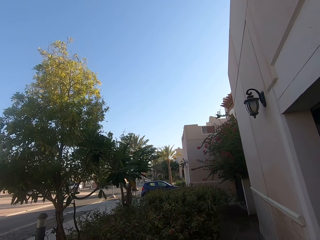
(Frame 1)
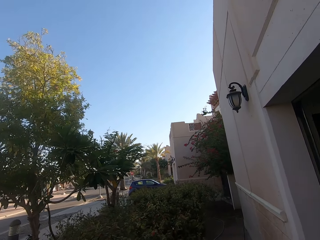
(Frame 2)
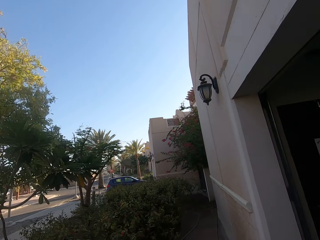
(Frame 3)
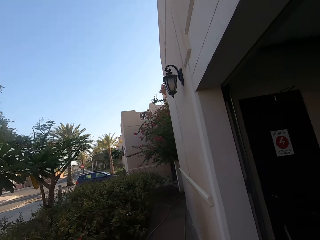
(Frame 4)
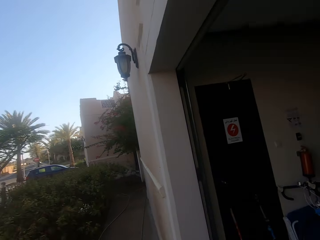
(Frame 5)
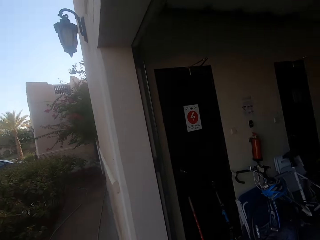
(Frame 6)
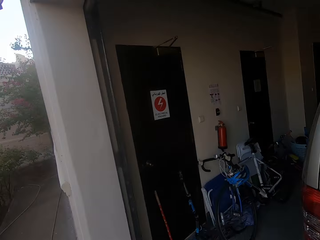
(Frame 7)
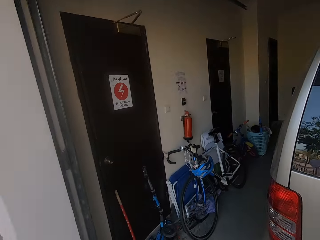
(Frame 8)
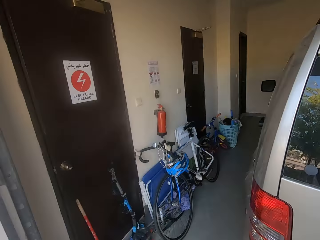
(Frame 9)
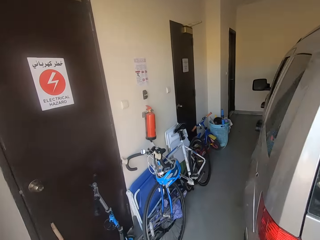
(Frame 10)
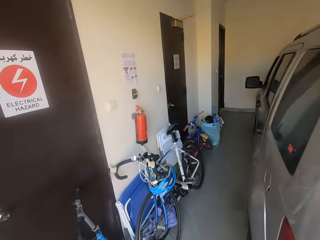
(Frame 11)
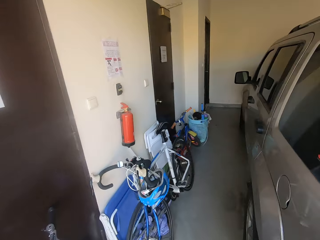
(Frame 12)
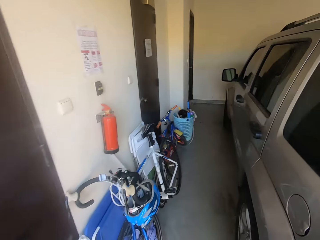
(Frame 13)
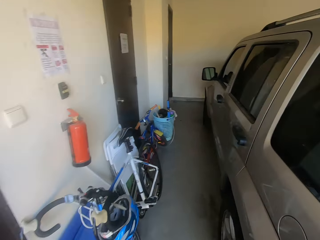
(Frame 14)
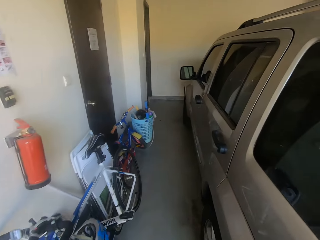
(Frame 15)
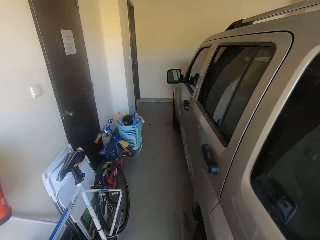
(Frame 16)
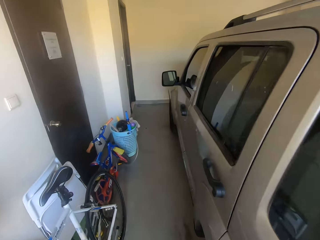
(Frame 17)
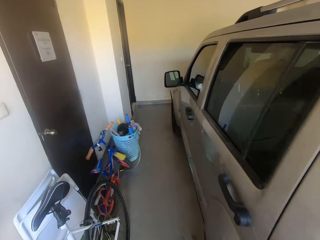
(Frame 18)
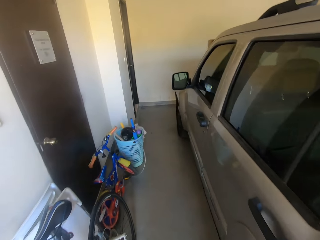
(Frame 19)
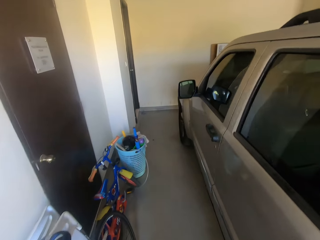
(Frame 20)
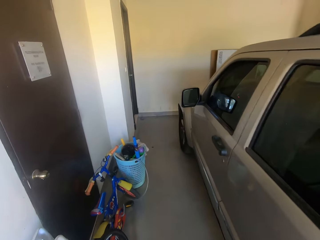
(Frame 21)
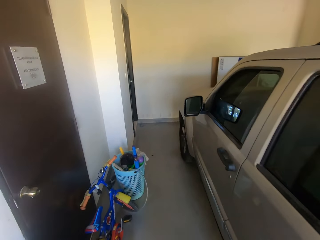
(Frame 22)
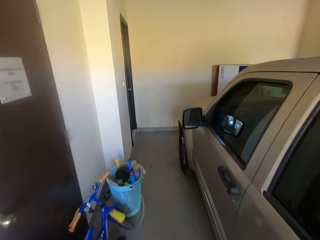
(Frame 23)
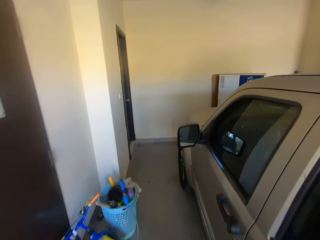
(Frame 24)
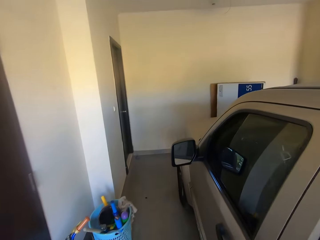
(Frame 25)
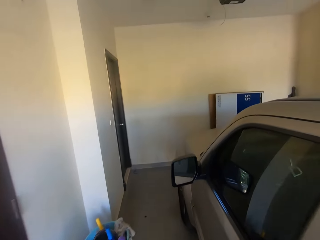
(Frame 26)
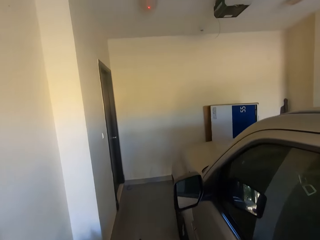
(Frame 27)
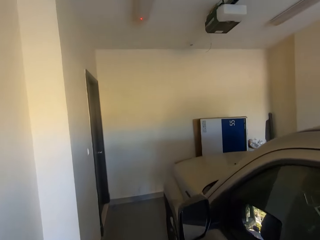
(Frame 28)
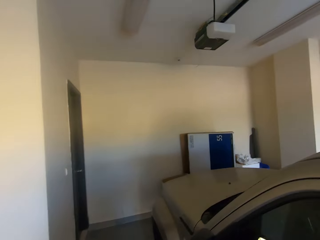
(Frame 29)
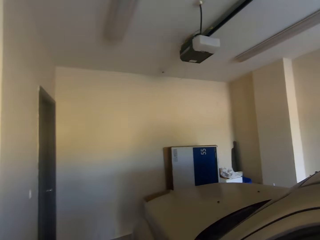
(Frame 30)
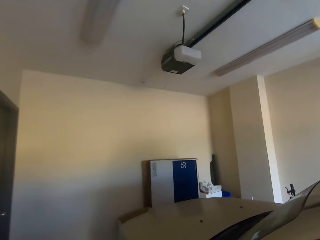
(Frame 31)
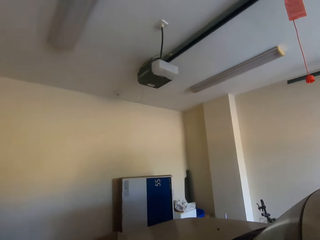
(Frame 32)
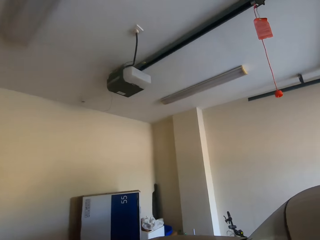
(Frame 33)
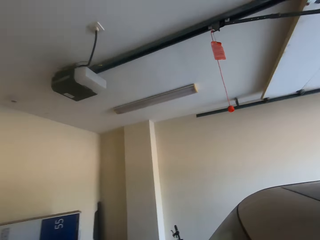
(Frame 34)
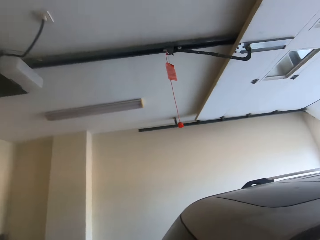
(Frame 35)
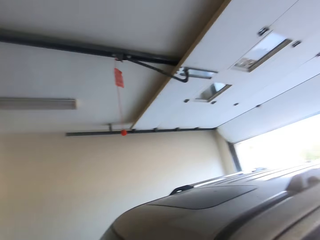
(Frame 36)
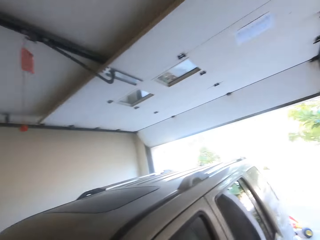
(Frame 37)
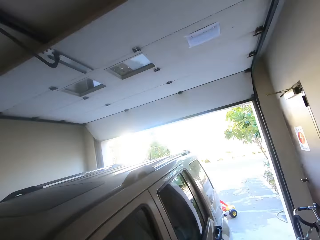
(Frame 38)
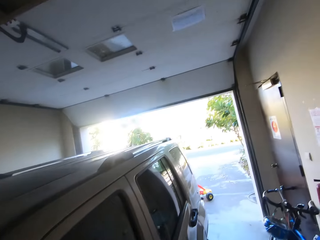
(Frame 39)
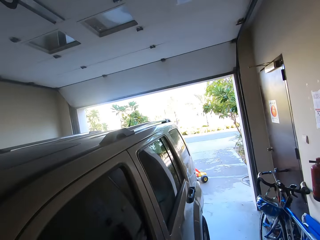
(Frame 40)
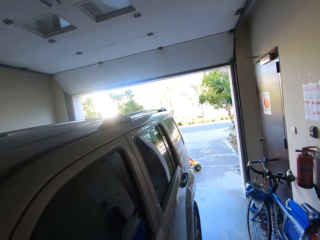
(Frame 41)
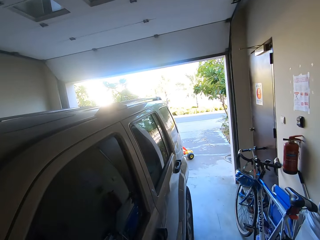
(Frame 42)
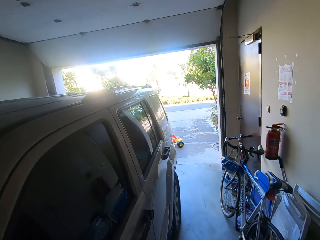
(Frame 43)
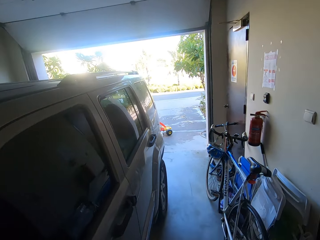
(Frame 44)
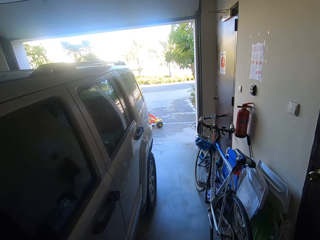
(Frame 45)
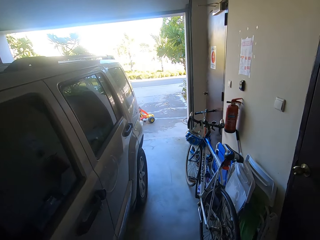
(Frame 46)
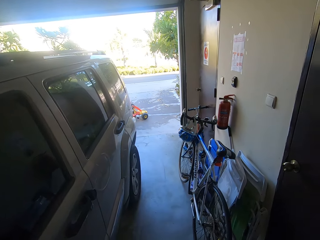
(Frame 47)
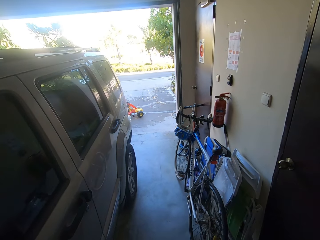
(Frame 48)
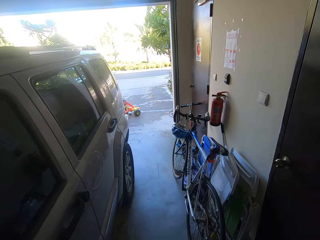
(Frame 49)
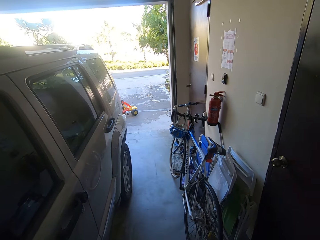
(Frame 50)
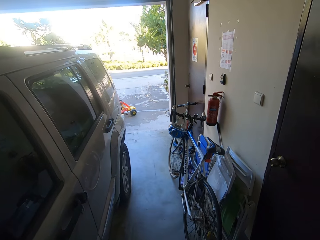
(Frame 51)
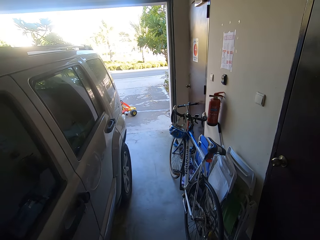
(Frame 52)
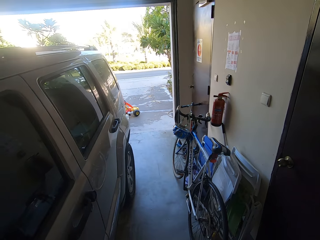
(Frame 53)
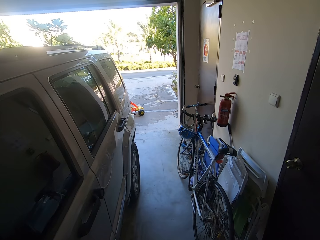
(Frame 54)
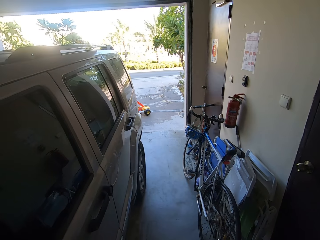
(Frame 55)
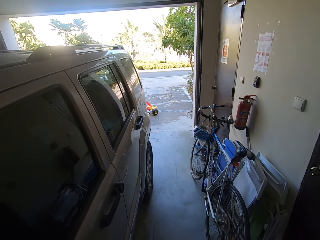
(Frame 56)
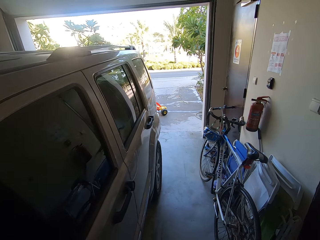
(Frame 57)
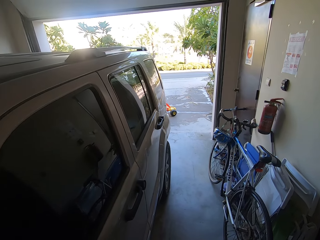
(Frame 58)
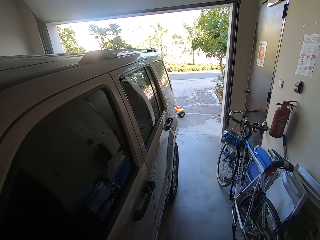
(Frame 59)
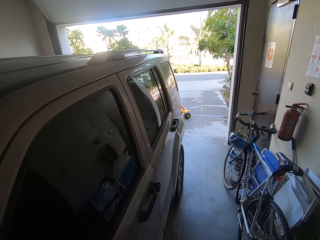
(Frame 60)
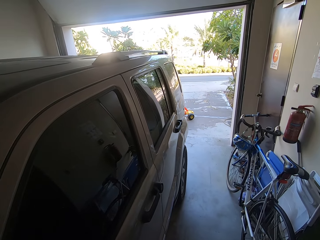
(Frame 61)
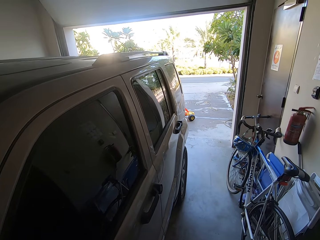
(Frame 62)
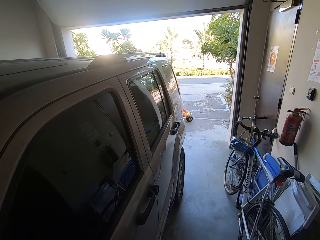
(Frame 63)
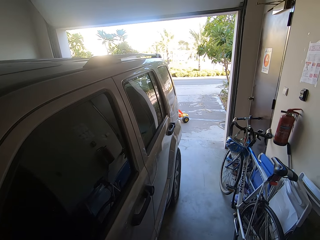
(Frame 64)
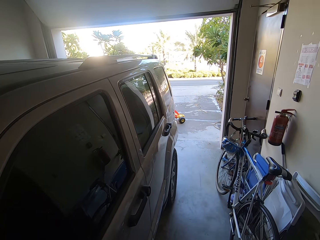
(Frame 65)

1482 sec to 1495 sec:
The camera wearer walks into the garage. They look around the garage.
